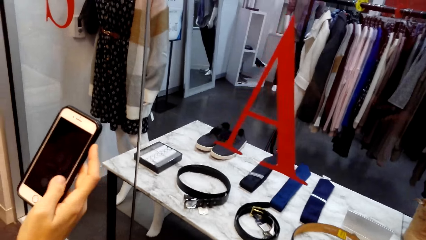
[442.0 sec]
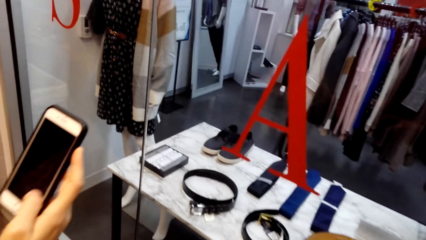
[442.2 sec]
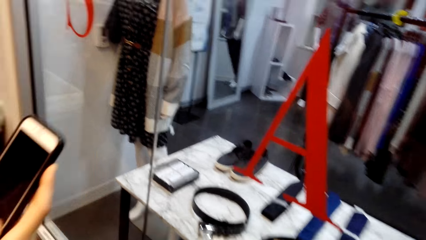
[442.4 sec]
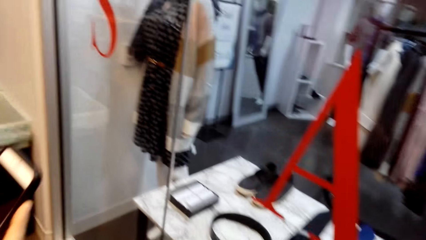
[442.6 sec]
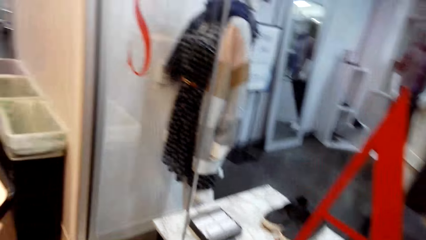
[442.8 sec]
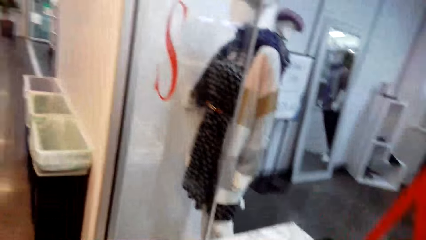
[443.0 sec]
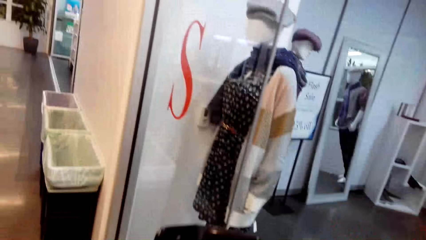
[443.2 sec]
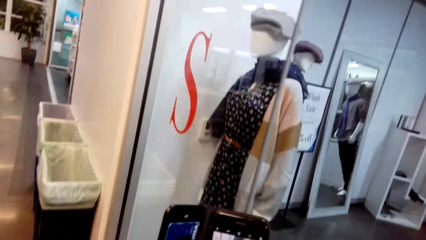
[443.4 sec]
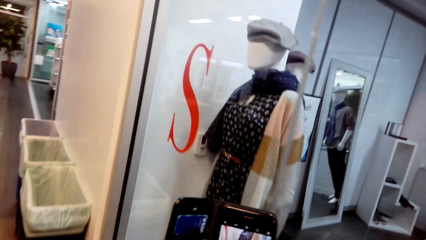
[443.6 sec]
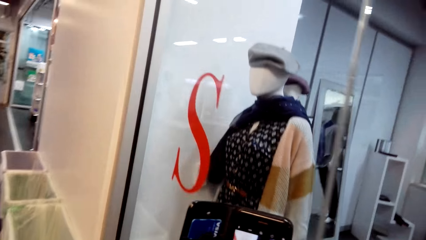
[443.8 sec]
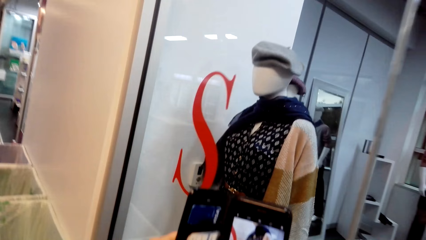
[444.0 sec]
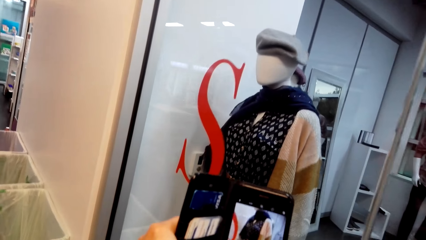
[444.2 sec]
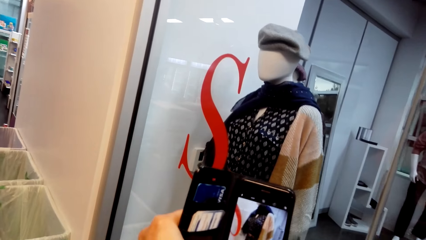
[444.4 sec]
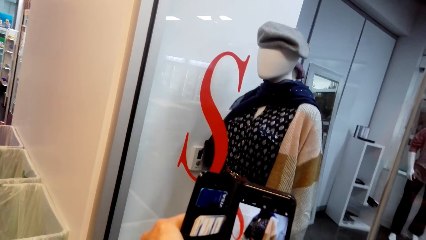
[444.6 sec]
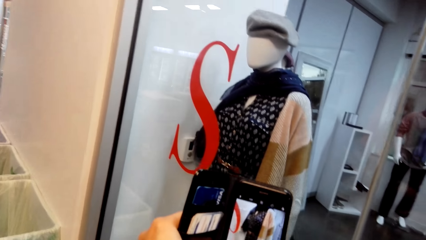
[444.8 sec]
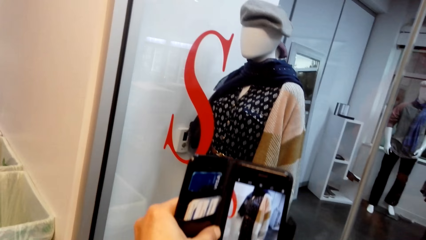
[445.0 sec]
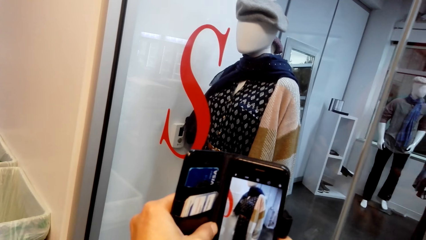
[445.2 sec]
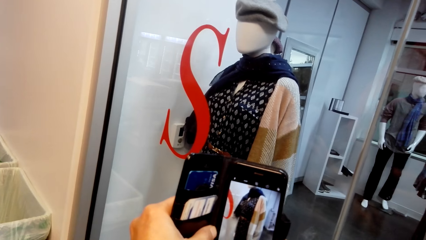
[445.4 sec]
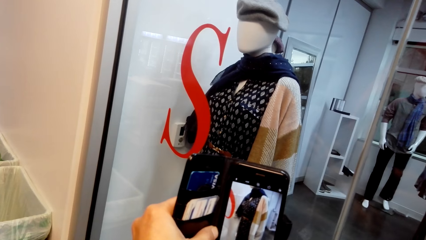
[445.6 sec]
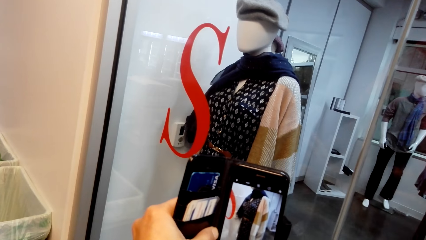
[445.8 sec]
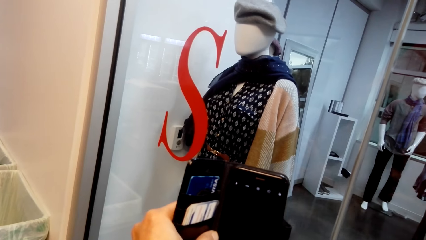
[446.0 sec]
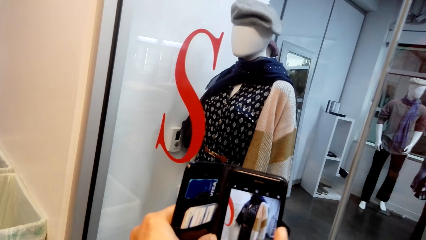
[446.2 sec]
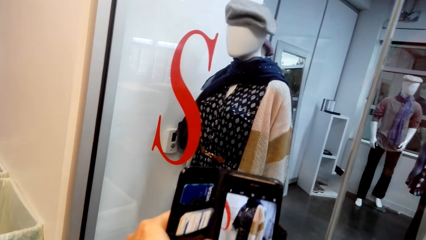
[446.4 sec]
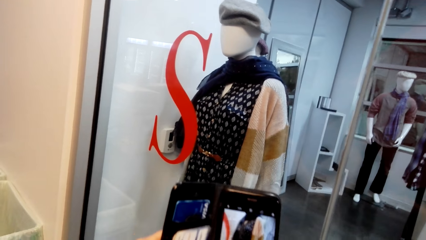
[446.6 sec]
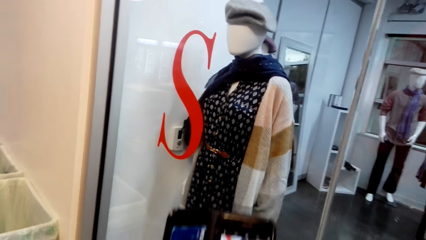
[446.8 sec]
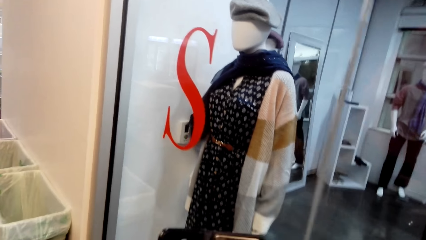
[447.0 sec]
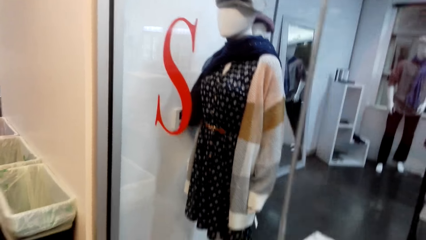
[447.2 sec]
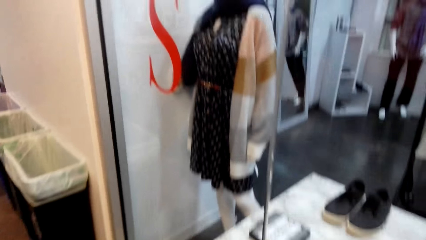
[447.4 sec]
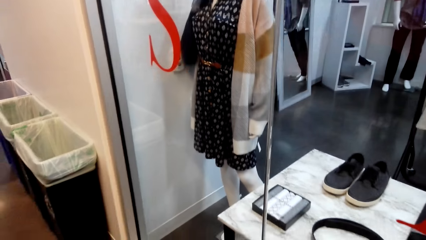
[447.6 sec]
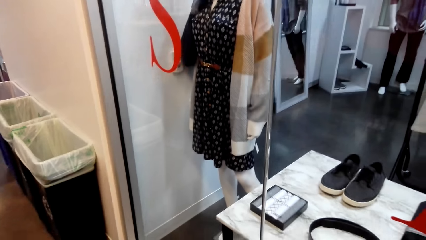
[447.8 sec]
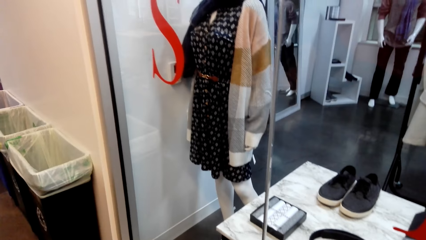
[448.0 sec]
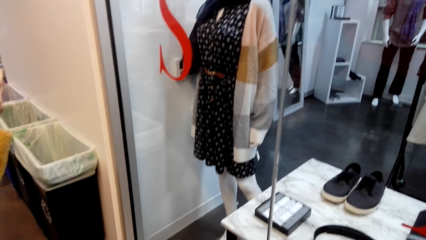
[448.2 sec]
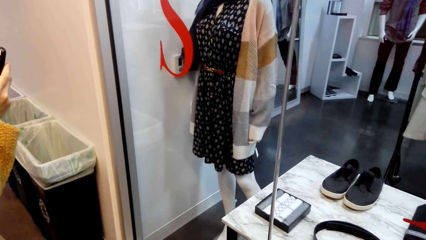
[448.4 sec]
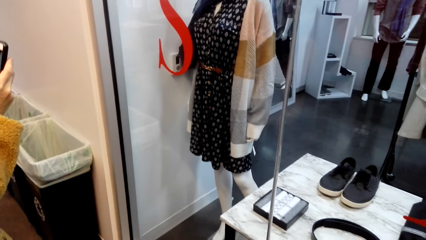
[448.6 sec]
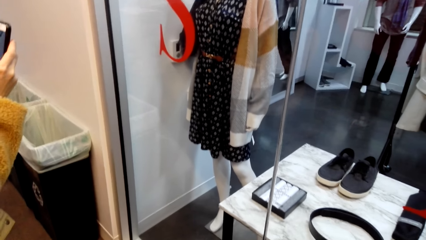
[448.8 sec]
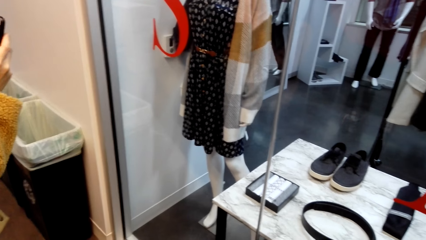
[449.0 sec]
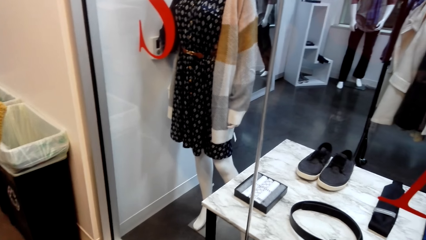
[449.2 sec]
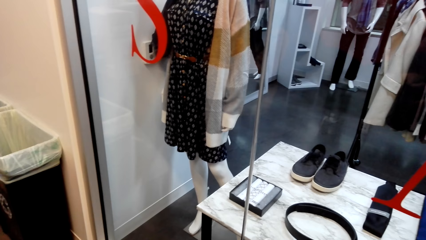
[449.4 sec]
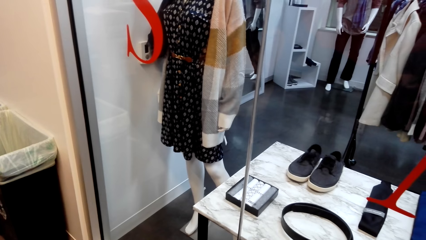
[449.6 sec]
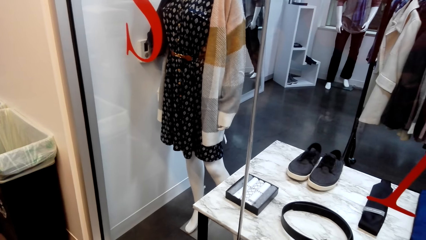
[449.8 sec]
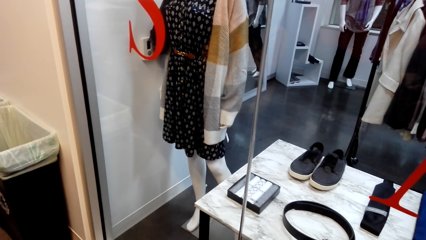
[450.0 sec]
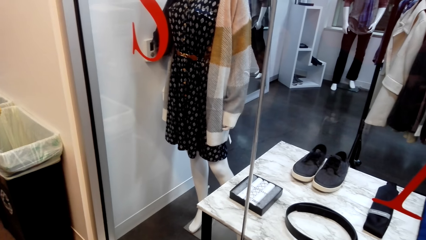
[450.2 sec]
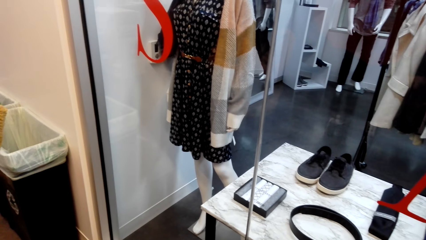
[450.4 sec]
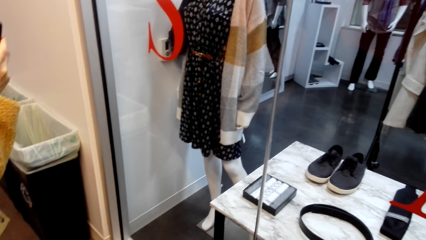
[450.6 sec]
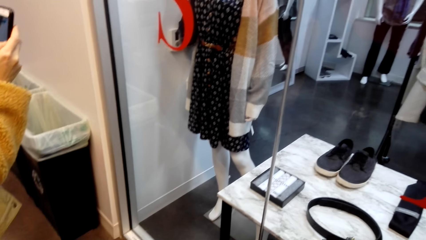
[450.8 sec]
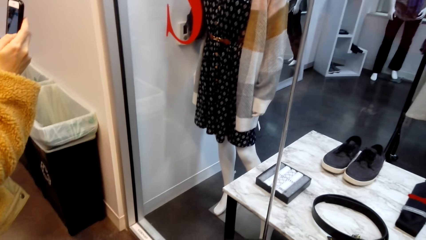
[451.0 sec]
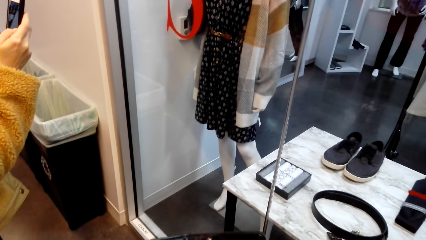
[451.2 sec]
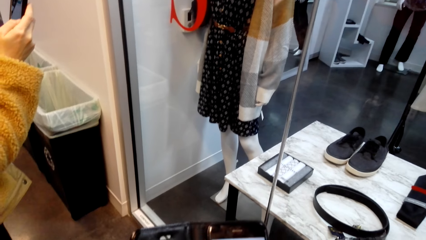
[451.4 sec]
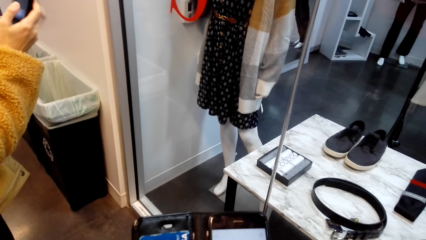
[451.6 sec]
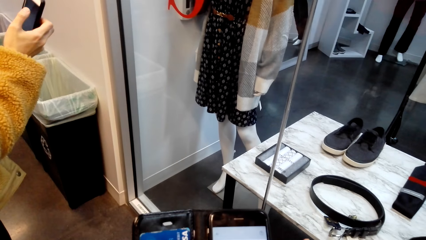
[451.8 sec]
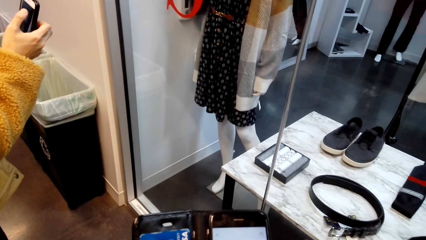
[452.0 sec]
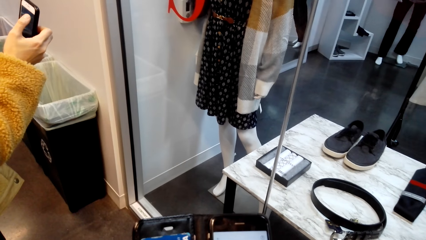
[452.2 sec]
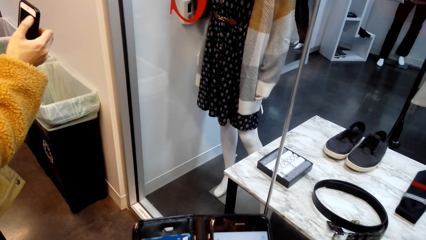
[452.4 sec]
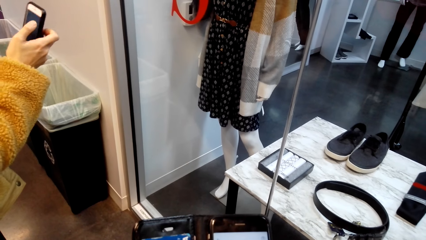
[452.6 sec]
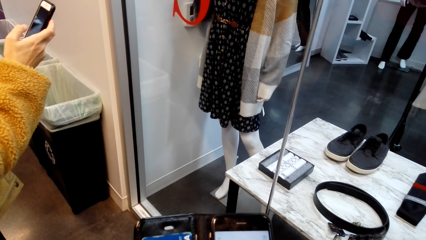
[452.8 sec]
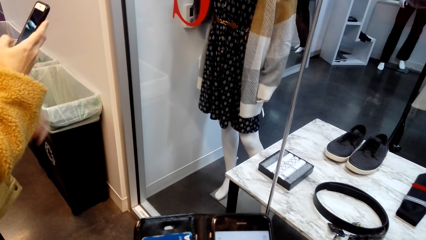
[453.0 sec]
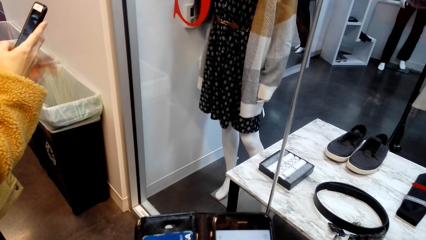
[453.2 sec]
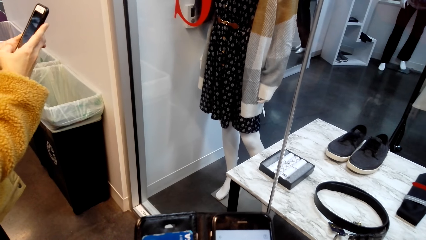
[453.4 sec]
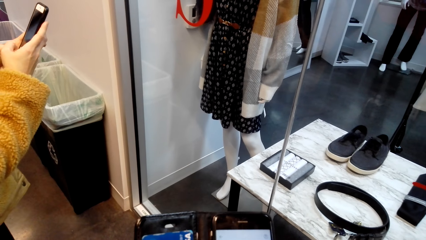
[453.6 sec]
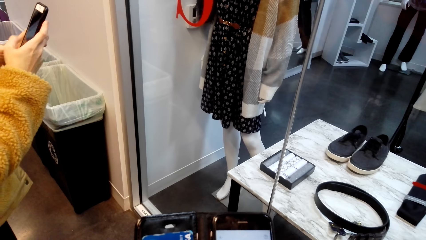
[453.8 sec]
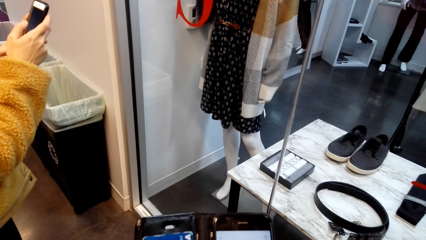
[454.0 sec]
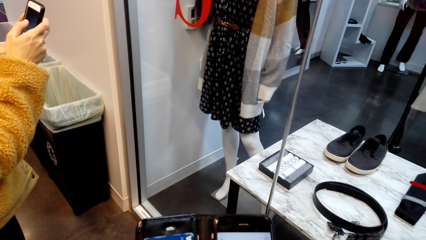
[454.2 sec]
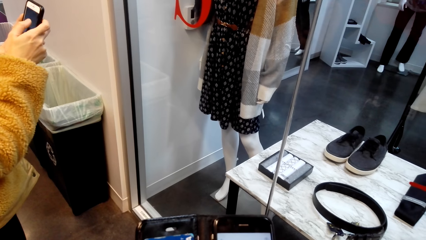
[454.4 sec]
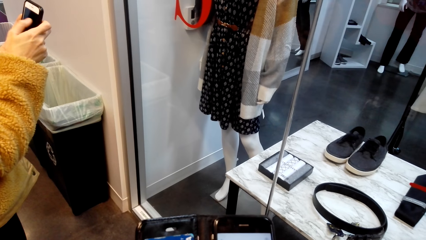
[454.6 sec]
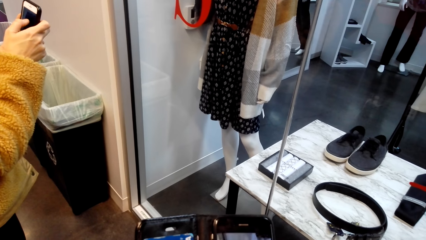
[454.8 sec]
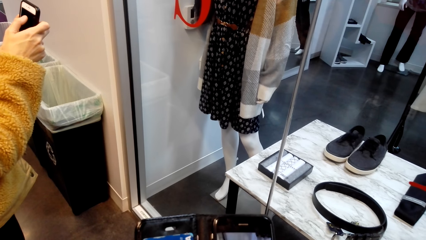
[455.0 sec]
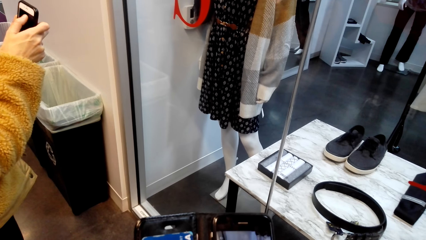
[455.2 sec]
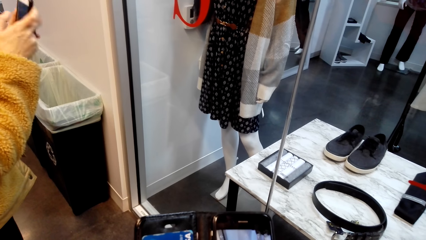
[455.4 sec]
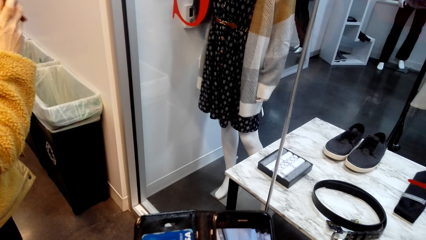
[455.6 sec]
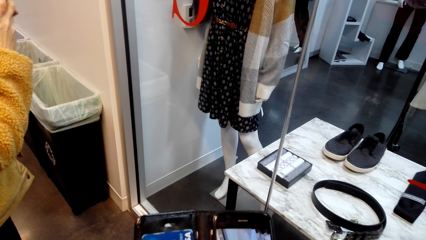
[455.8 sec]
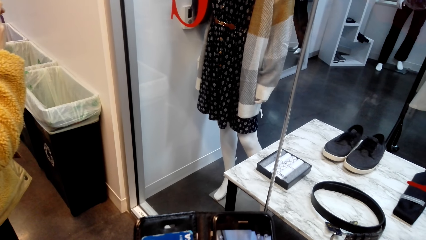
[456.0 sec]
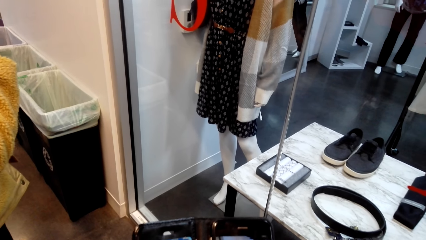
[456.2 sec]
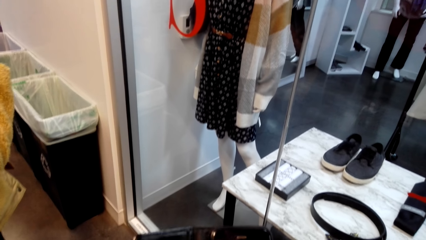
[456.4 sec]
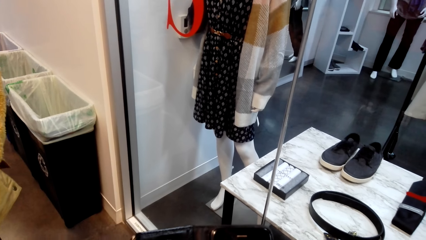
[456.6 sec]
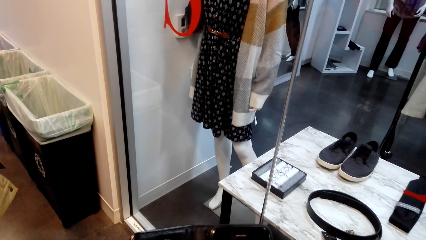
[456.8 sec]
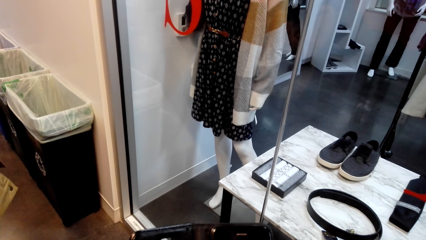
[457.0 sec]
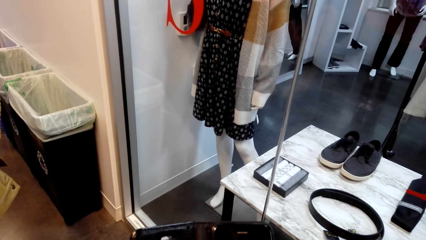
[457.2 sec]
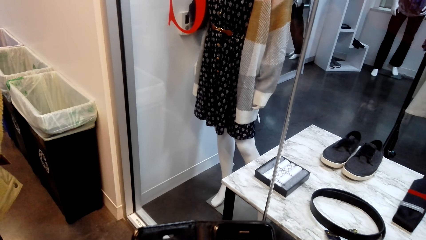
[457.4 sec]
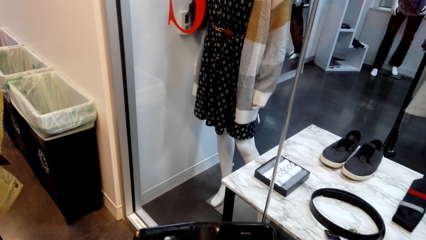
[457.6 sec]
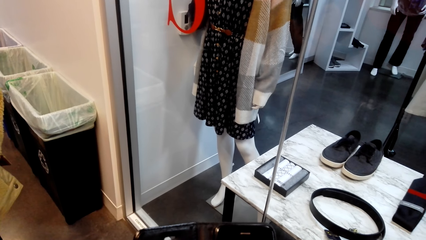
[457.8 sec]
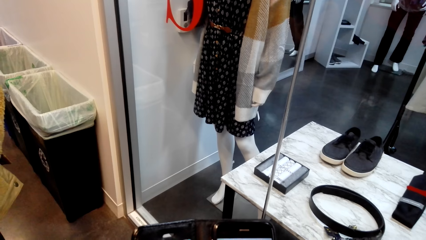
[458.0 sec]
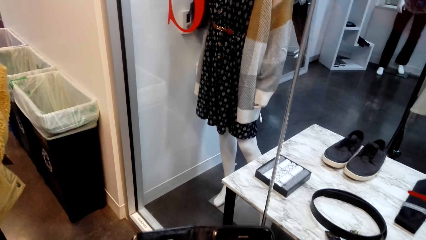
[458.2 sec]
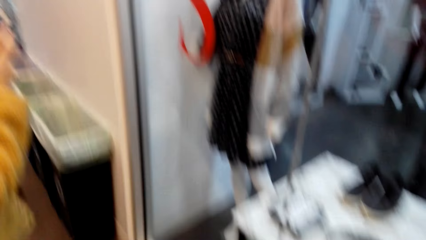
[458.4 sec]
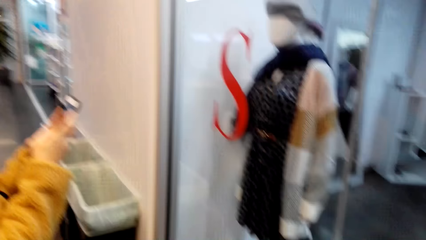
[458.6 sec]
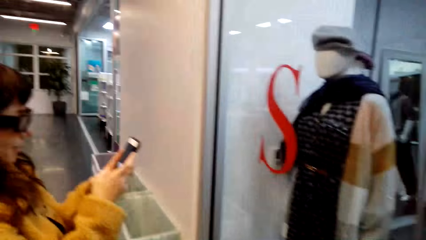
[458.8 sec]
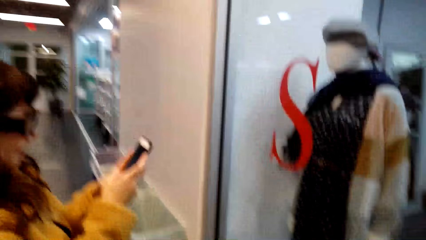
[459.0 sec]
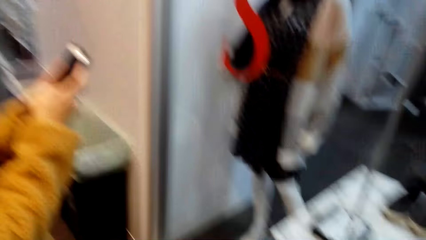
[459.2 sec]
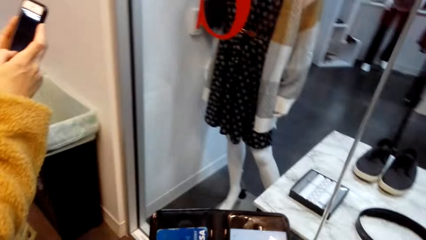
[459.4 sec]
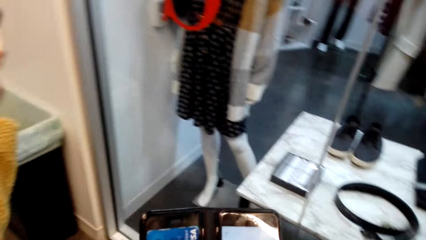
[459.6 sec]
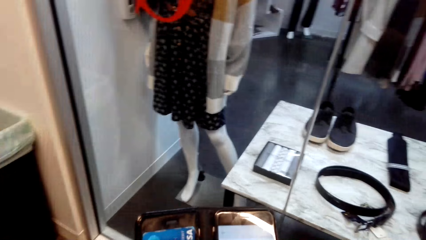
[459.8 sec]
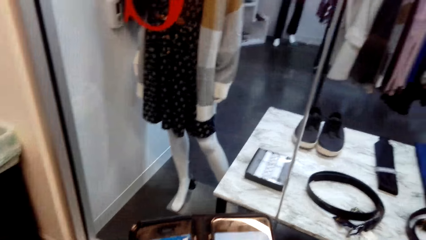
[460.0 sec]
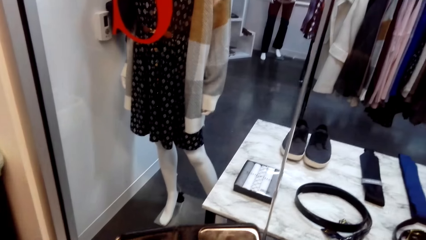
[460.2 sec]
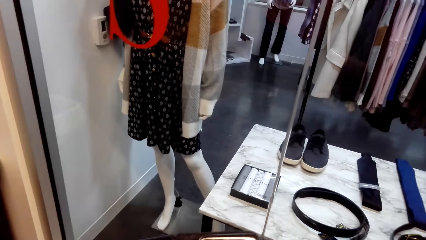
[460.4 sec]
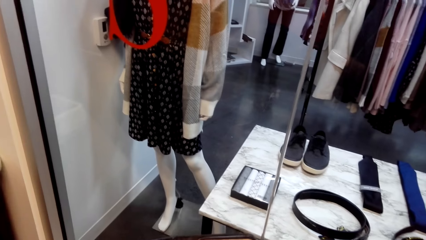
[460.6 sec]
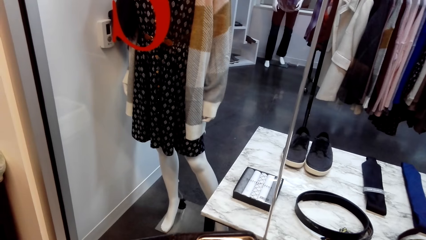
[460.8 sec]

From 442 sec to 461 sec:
The camera wearer takes photos with her phone. A woman holds her phone. The woman holds the phone. The woman operates her phone. The camera wearer talks with the woman.
